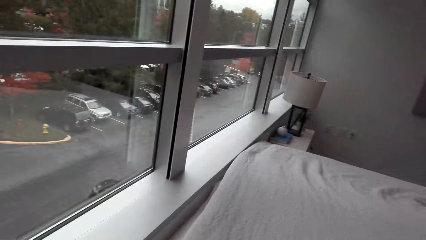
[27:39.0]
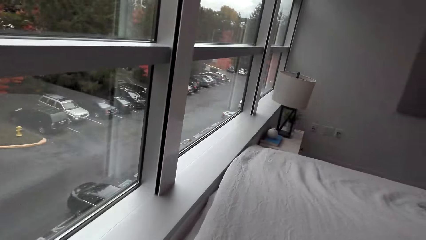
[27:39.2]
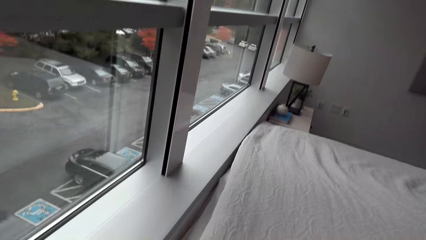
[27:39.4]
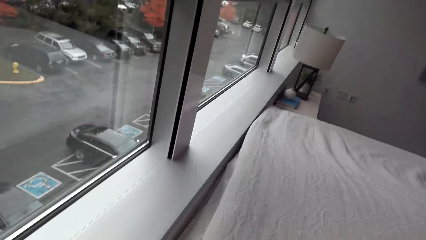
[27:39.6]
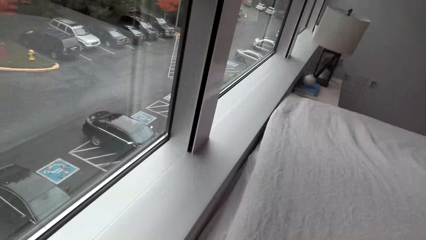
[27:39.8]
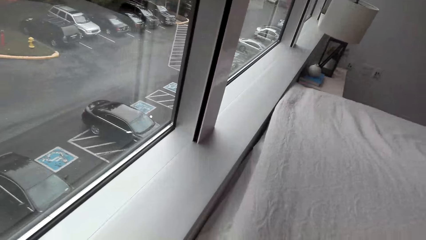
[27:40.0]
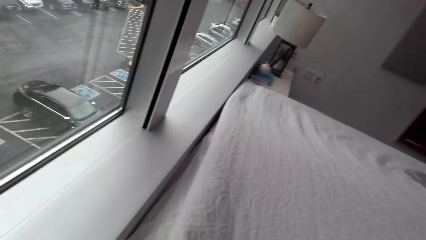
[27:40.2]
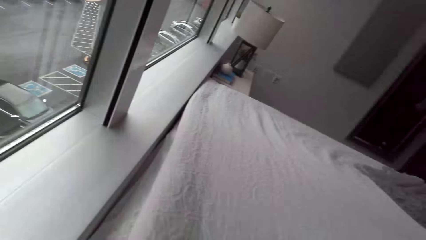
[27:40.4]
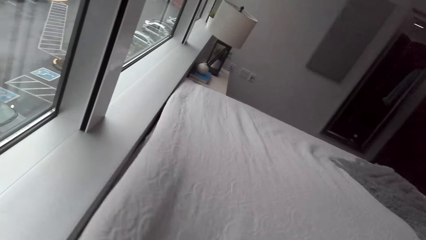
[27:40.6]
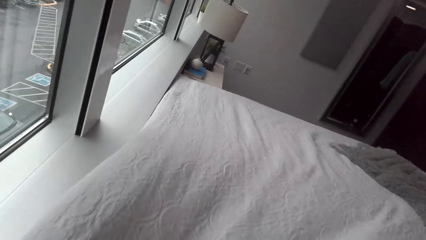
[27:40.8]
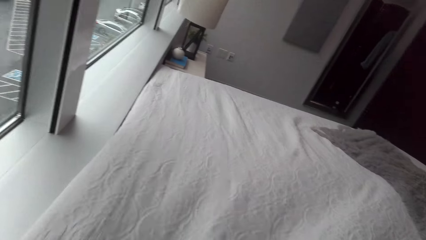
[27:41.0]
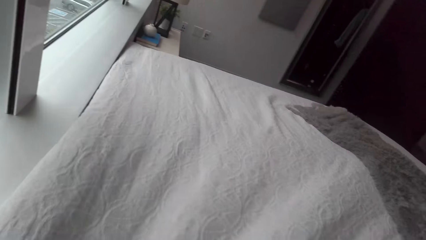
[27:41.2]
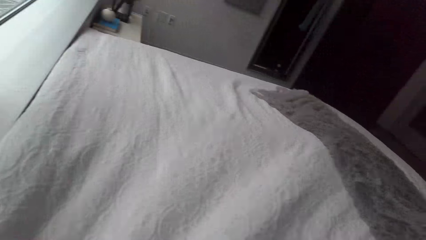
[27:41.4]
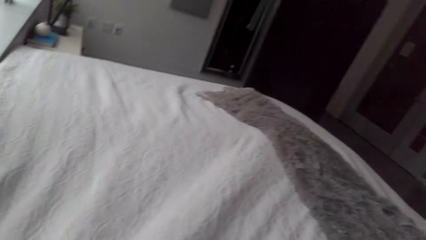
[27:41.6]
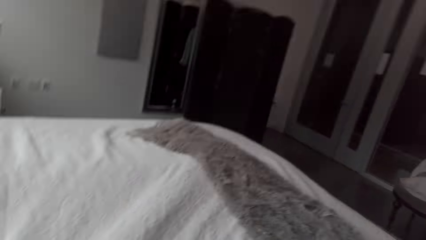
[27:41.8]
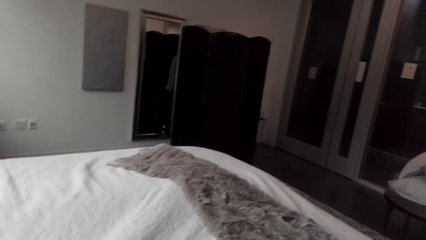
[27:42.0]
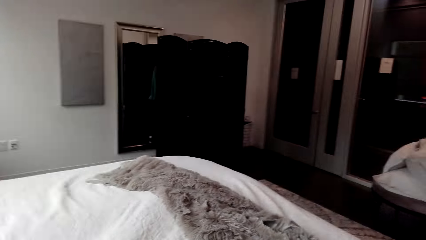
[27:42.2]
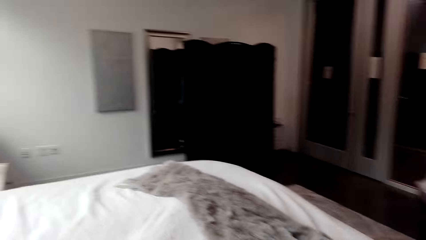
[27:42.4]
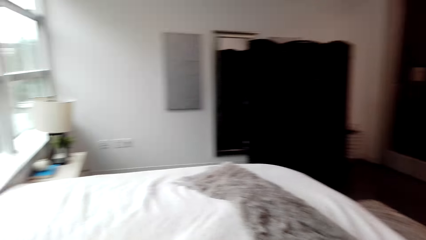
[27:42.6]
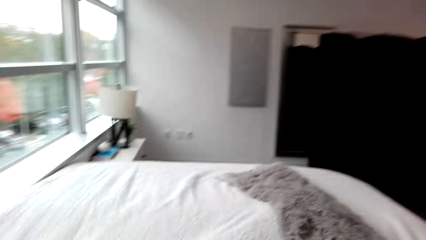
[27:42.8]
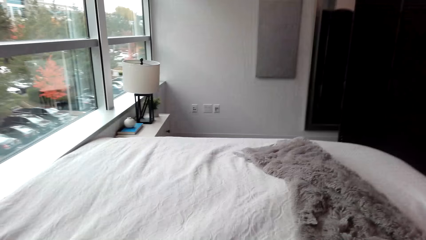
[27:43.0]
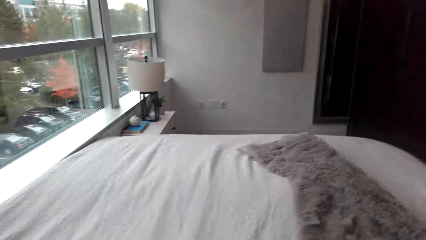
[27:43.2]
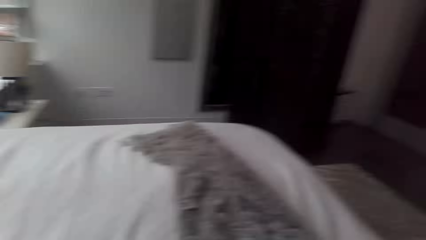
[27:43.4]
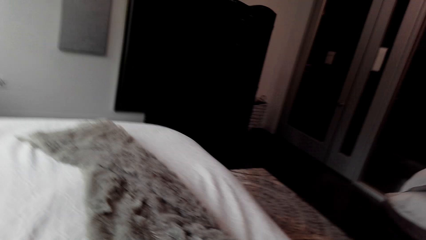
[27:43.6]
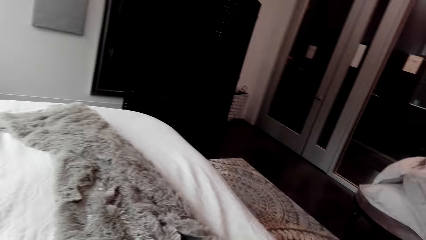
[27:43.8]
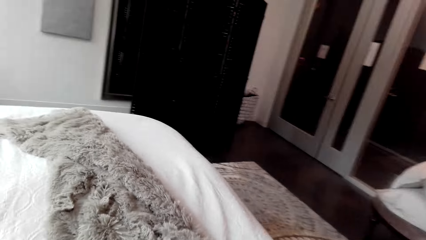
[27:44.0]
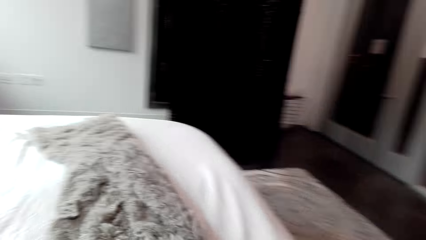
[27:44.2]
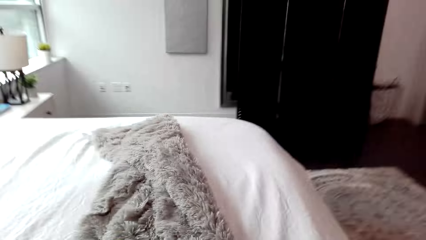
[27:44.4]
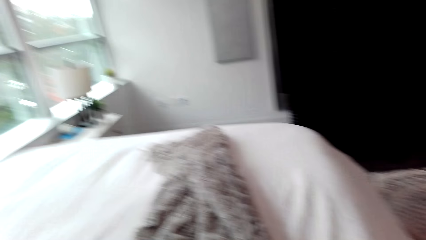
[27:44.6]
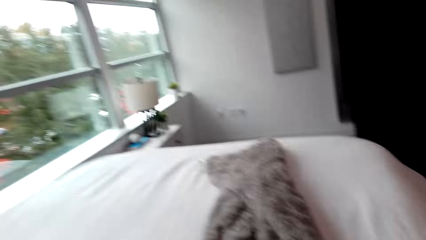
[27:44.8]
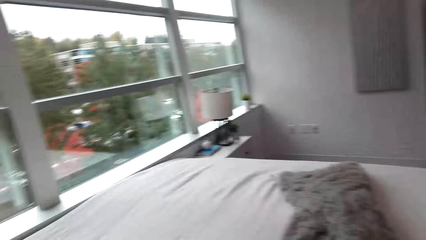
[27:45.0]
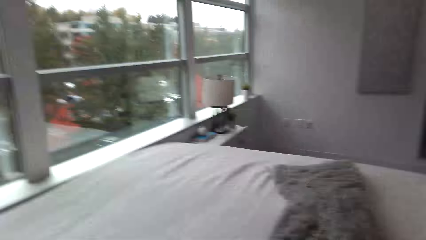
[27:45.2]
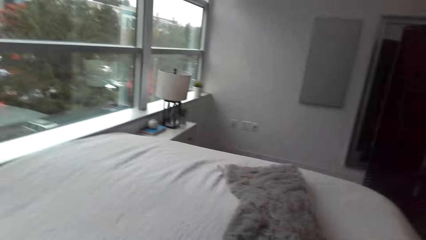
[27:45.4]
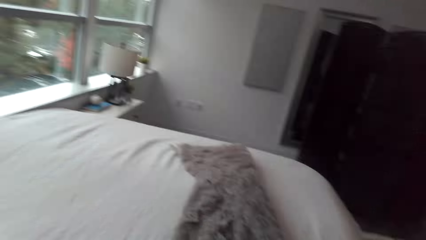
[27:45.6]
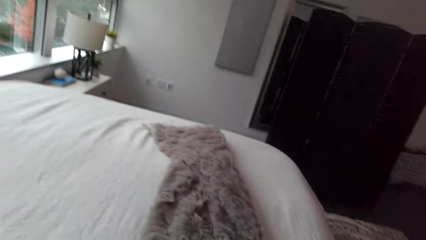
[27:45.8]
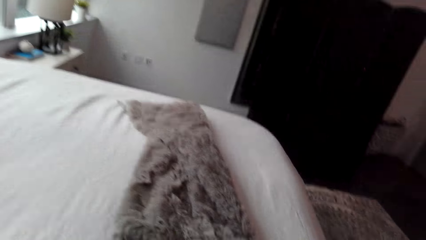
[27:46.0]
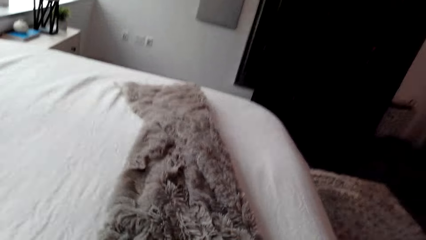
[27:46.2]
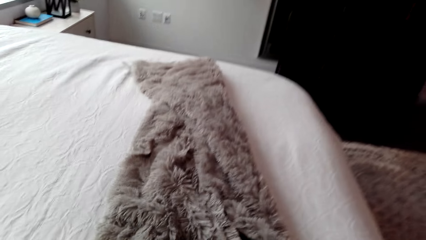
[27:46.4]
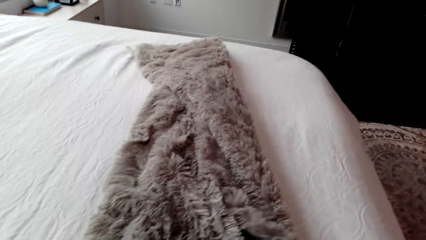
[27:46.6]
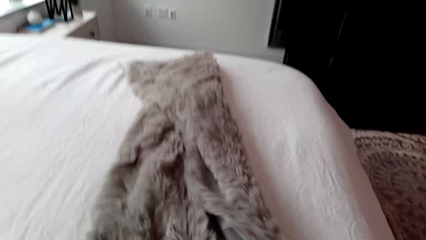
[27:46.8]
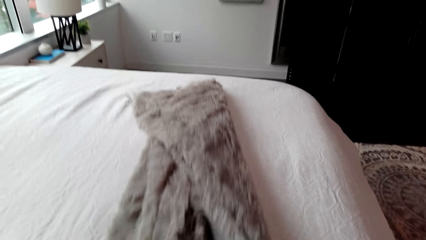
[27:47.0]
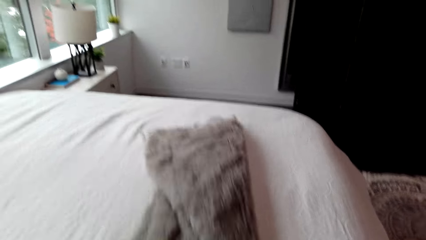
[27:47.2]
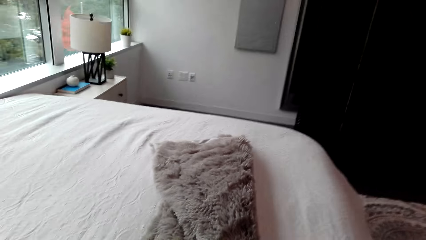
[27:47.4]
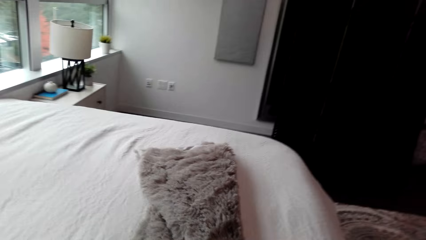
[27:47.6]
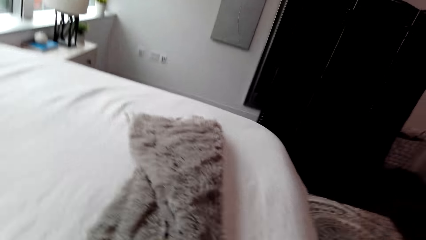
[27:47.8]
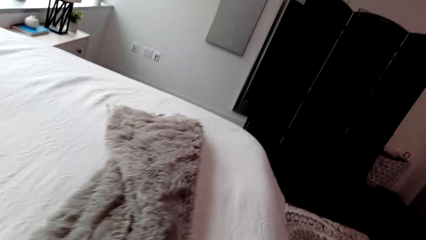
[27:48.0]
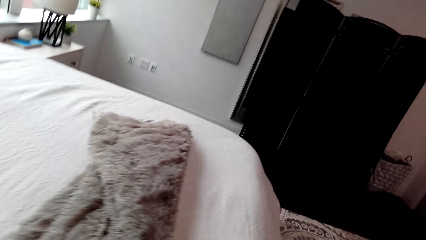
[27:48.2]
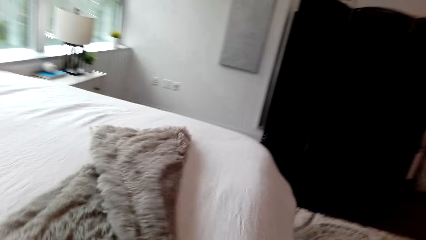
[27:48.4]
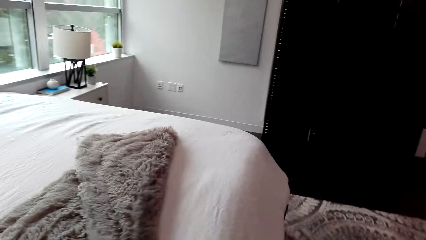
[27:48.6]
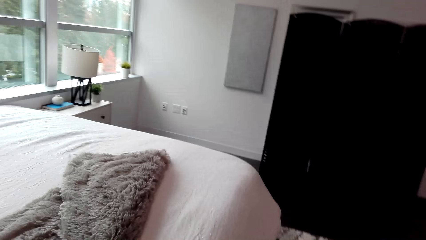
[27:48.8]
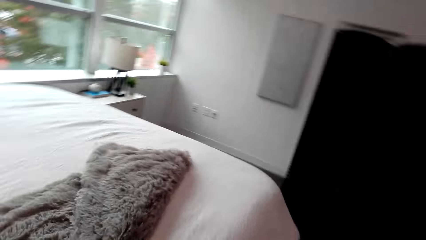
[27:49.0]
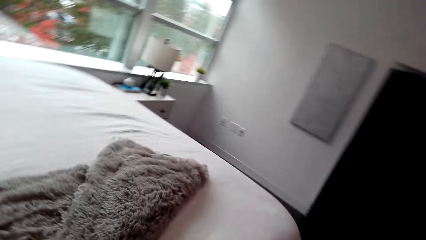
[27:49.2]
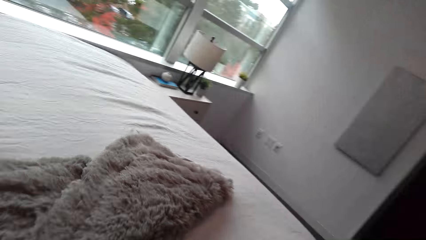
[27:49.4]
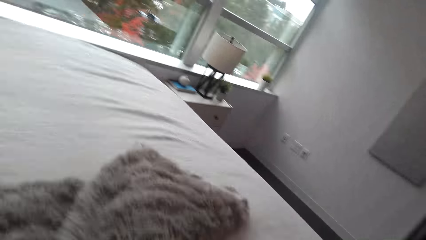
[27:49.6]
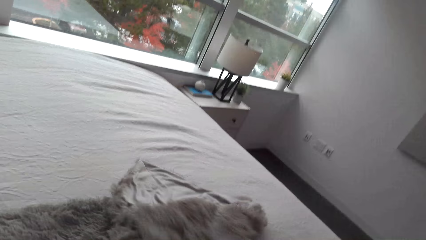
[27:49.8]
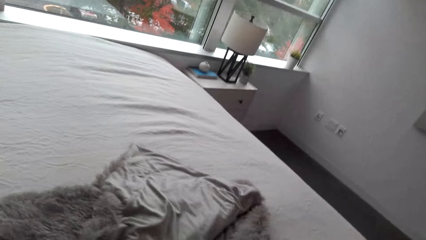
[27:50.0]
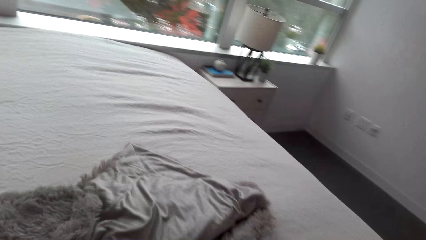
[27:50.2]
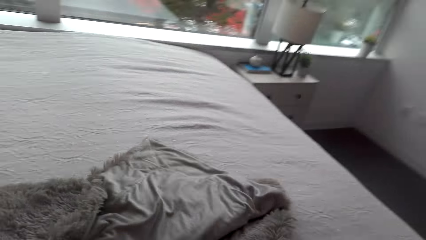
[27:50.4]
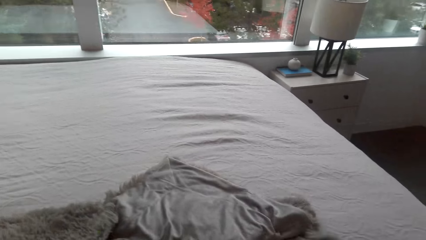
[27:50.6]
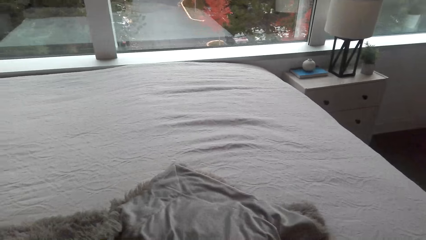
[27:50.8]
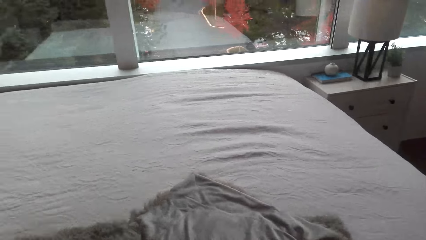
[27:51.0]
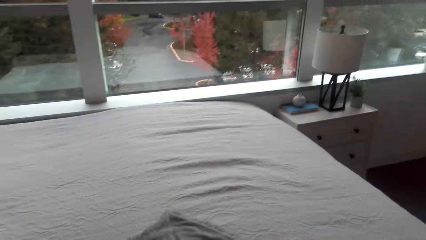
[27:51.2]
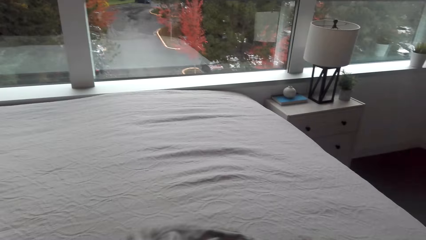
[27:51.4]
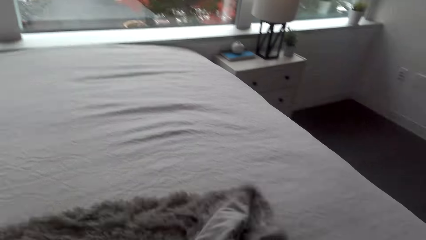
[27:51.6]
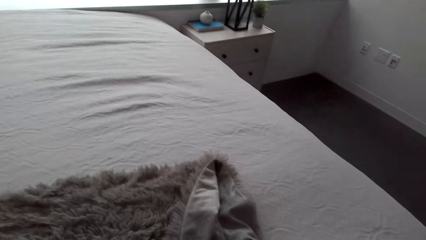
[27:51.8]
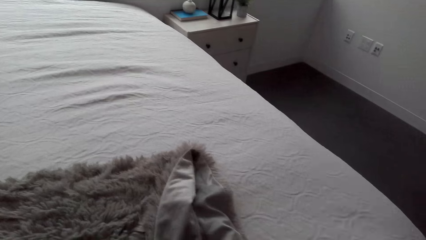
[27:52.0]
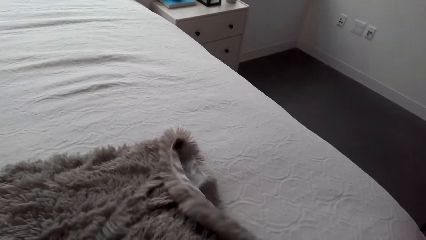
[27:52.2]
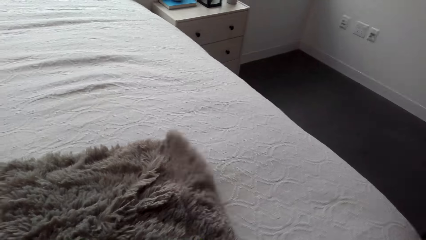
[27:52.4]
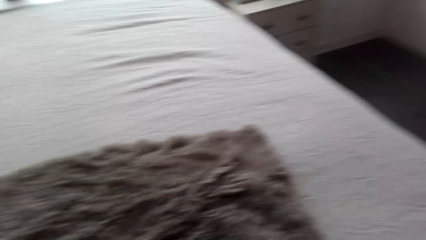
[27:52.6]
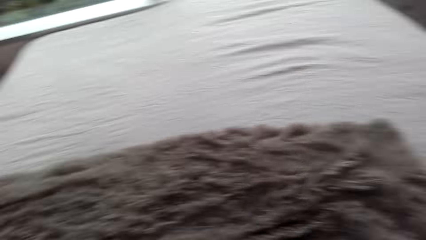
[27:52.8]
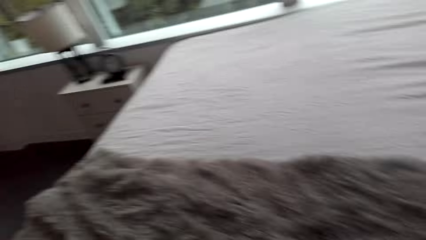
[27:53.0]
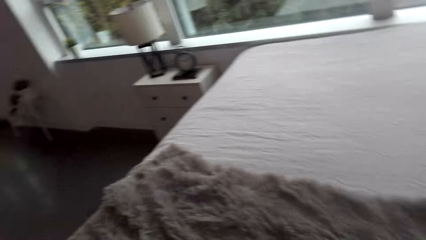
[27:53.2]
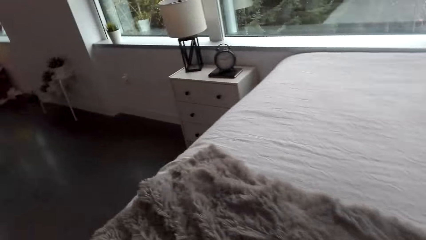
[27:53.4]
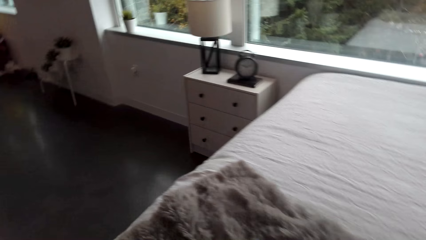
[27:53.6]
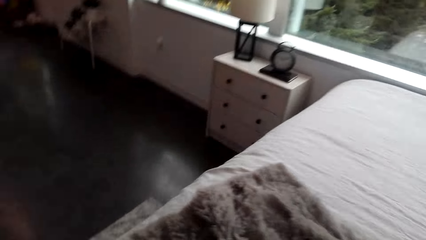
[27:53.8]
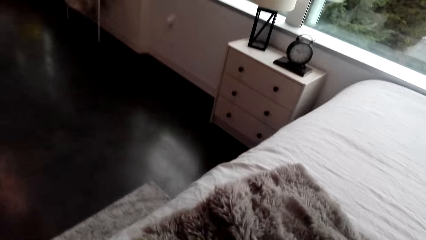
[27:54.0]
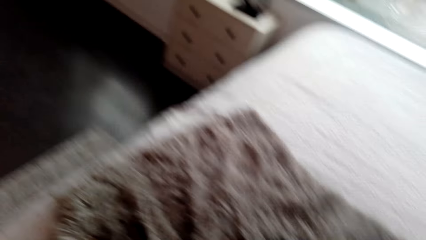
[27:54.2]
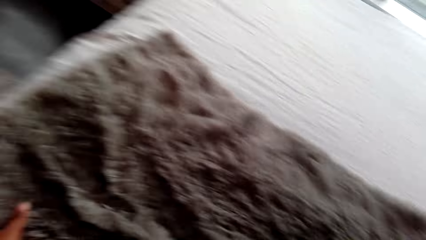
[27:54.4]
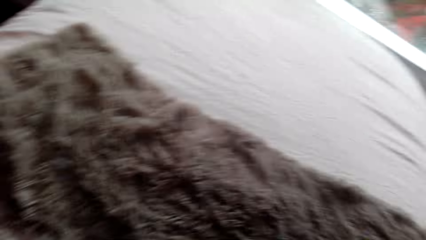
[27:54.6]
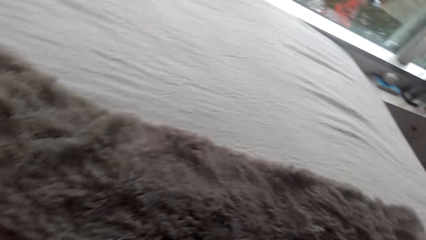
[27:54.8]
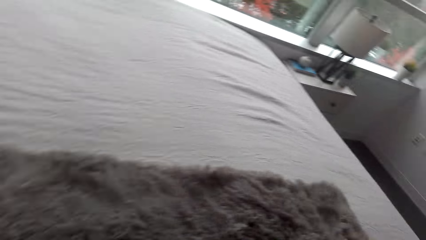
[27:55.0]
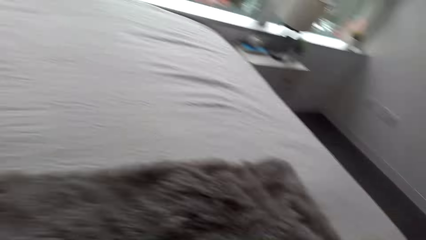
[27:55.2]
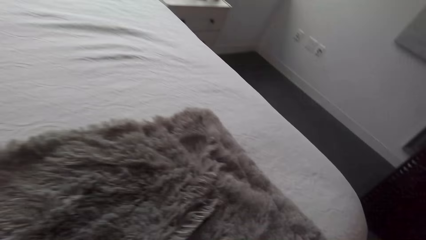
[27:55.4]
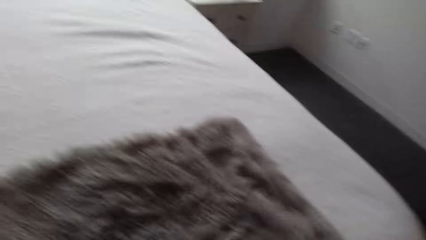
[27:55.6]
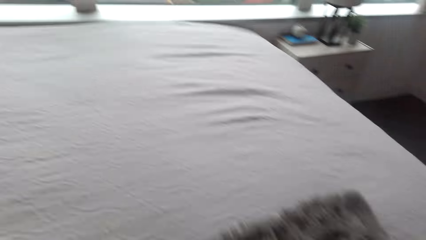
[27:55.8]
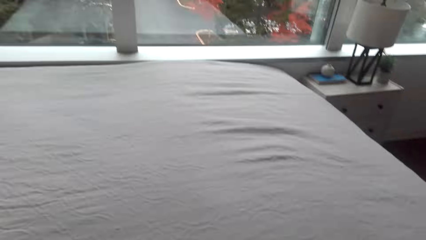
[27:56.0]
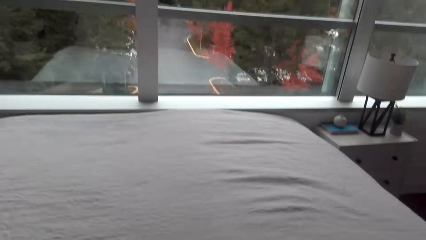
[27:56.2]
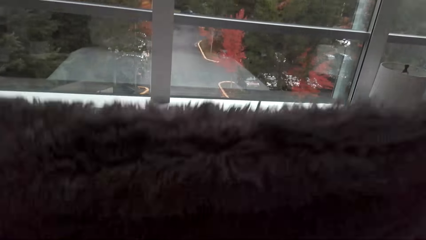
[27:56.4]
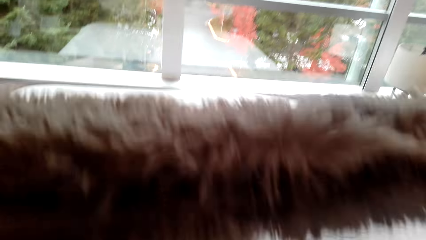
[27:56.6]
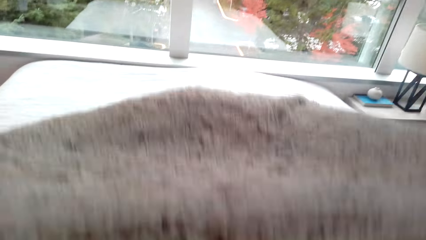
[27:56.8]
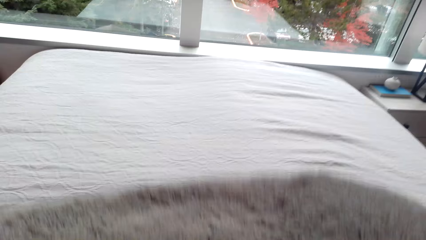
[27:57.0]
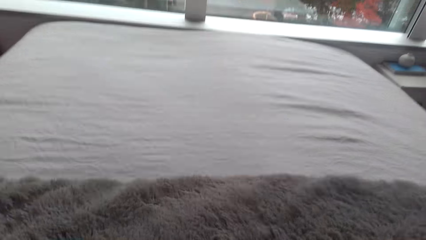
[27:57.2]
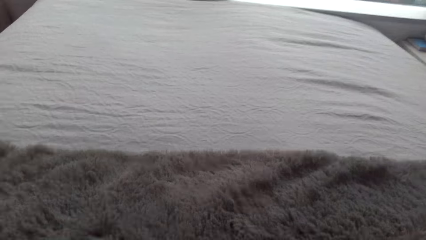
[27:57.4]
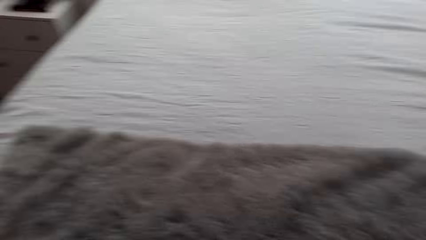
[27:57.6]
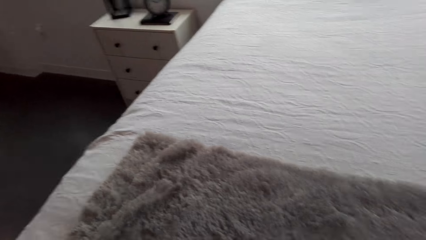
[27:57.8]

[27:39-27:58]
The camera wearer spreads the bed. They move around. They spread the bed.
